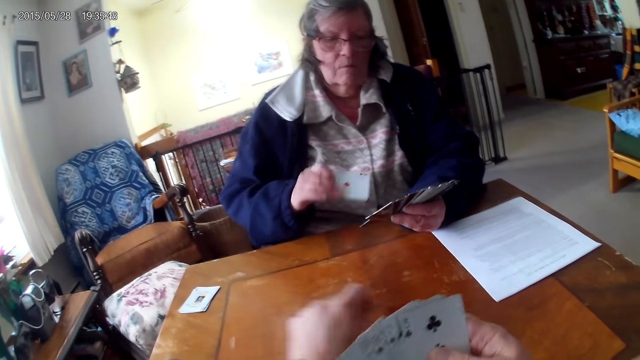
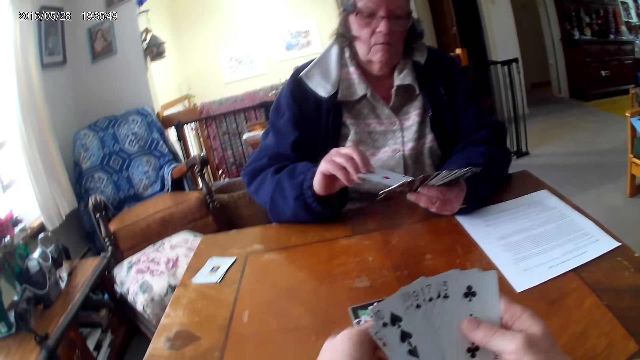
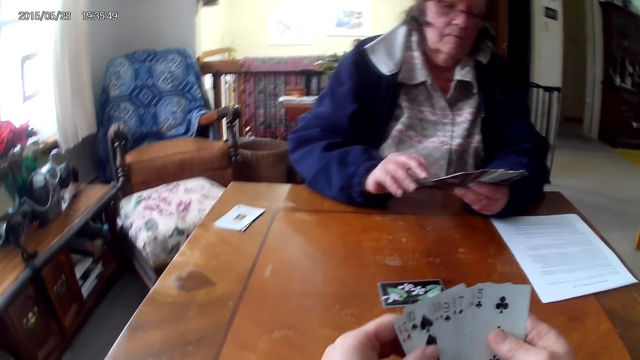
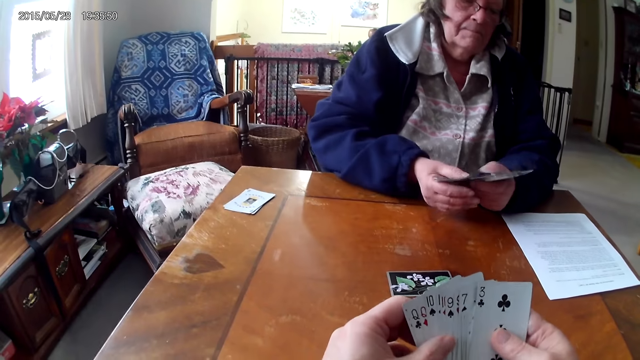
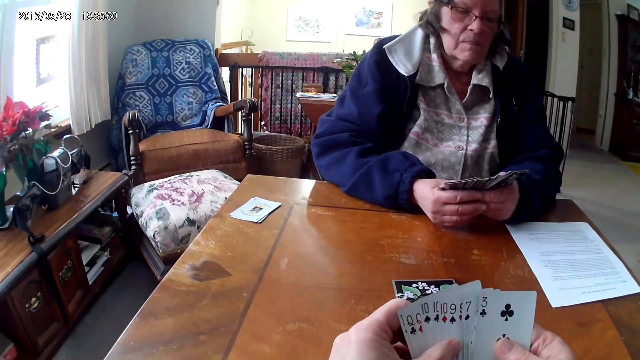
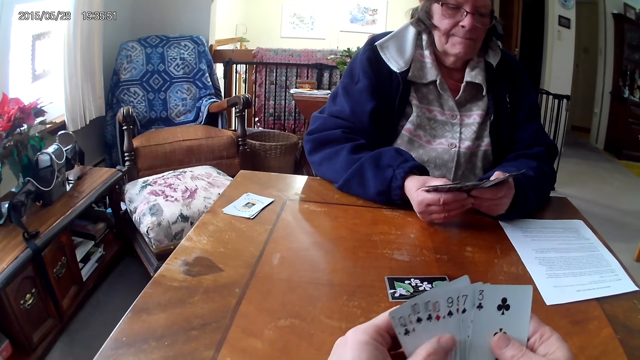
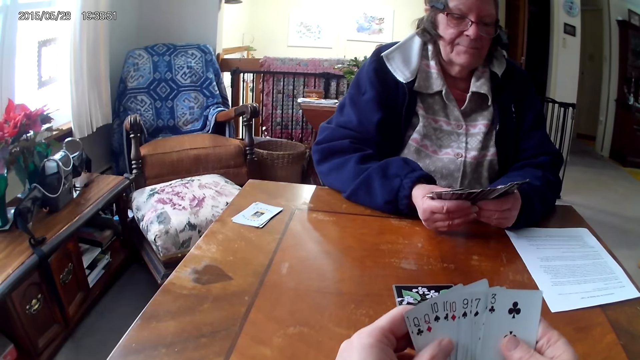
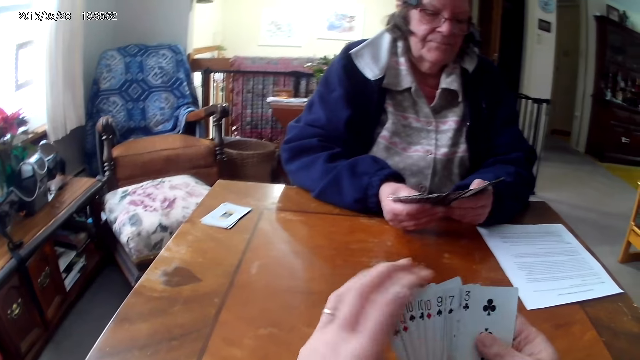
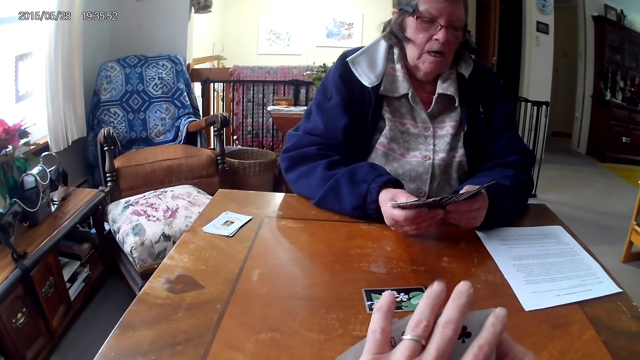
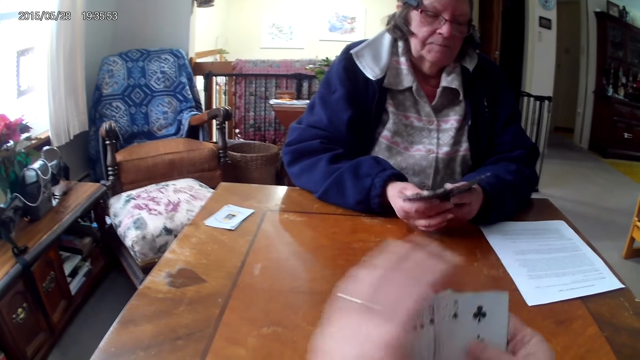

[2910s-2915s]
A woman picks a card from the table. The camera wearer puts a card on the table.

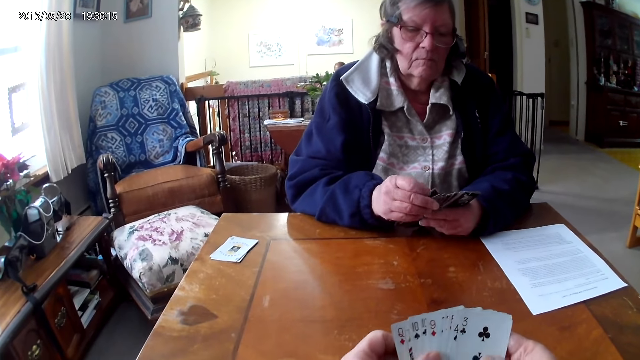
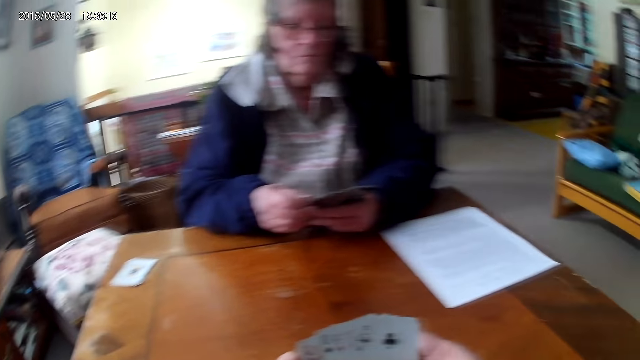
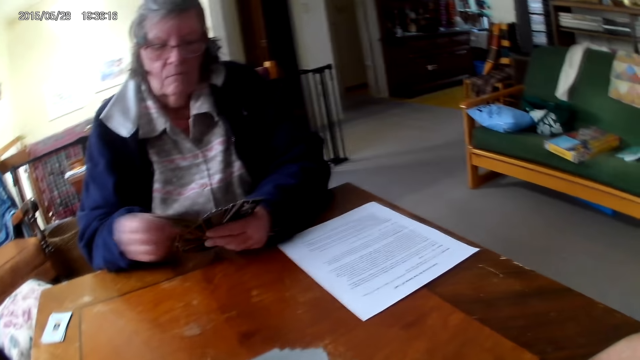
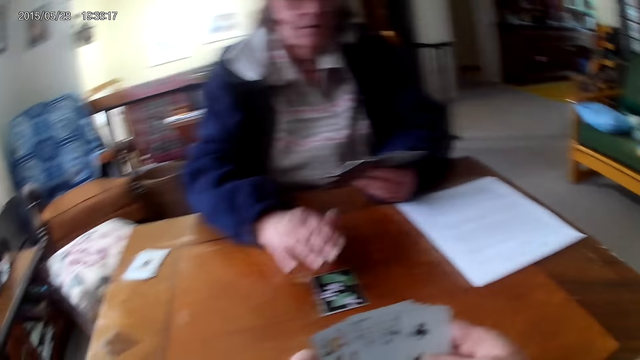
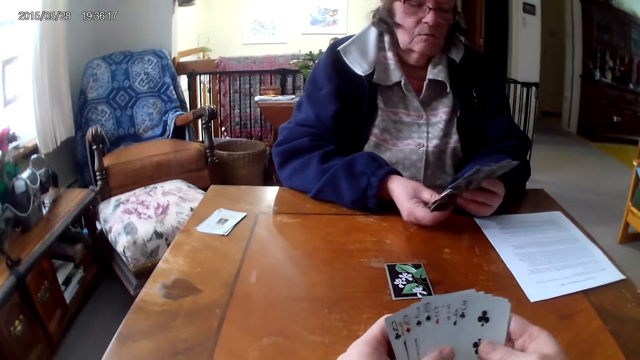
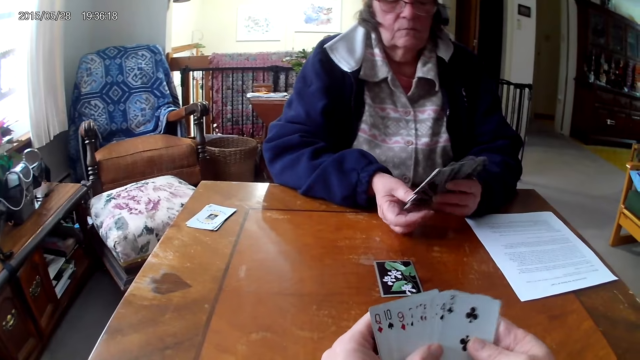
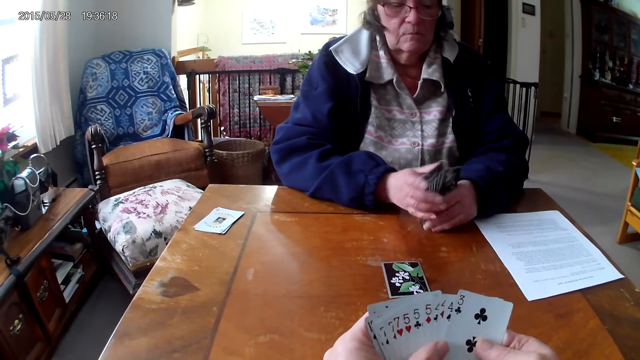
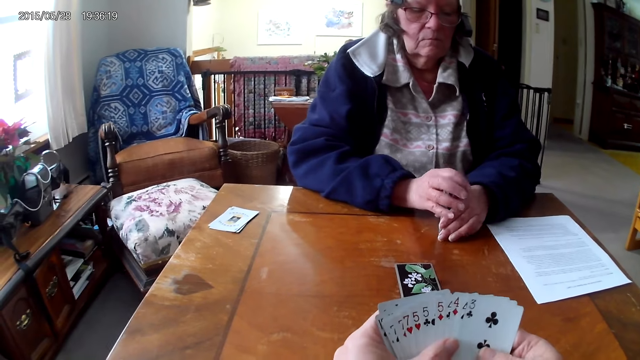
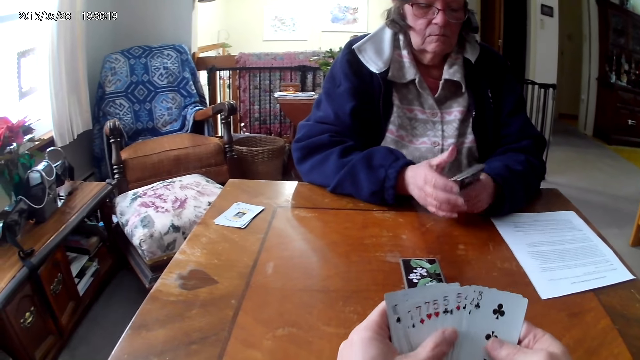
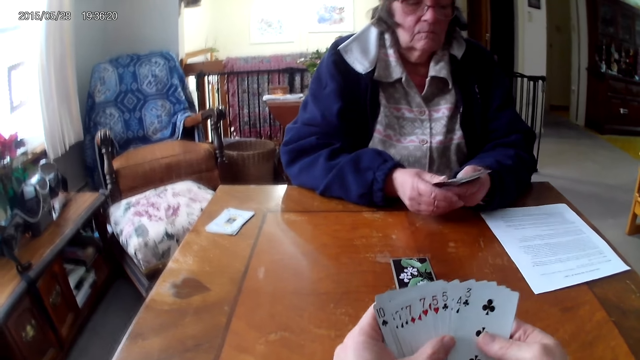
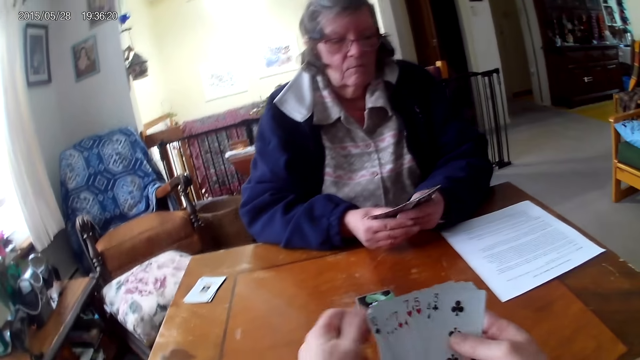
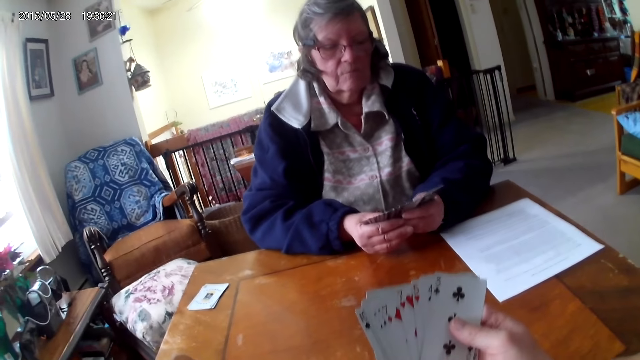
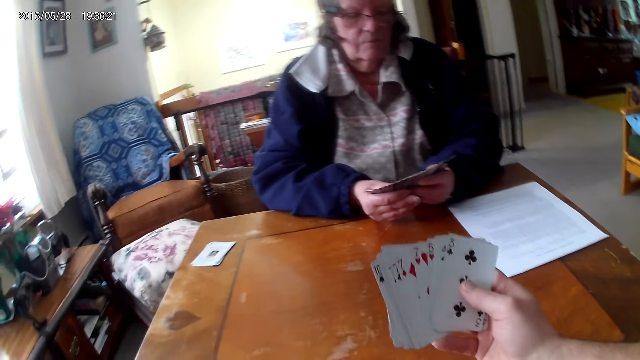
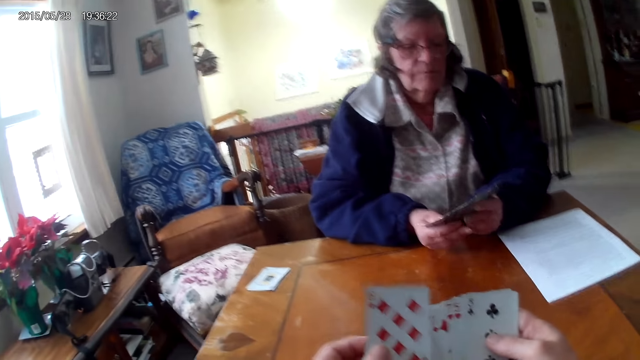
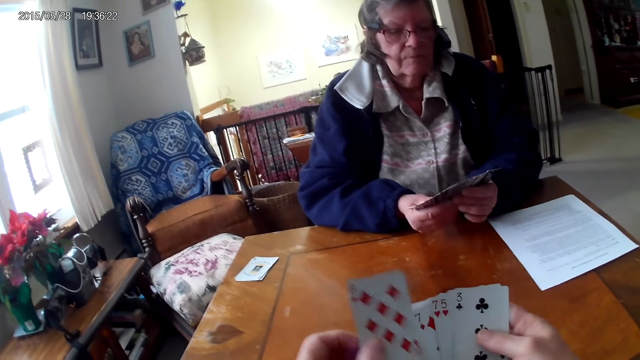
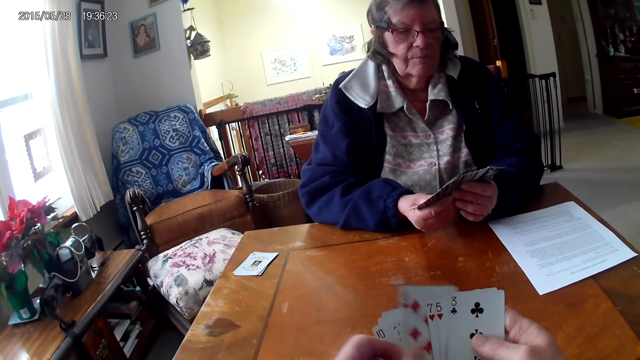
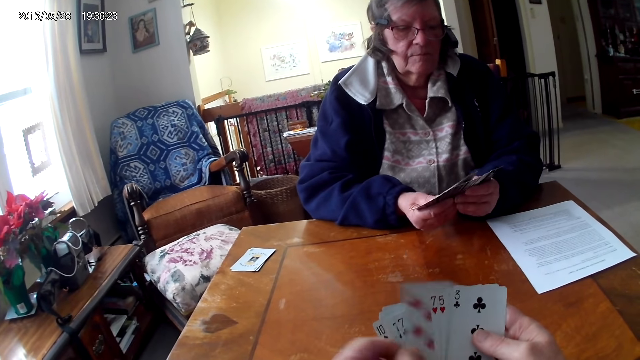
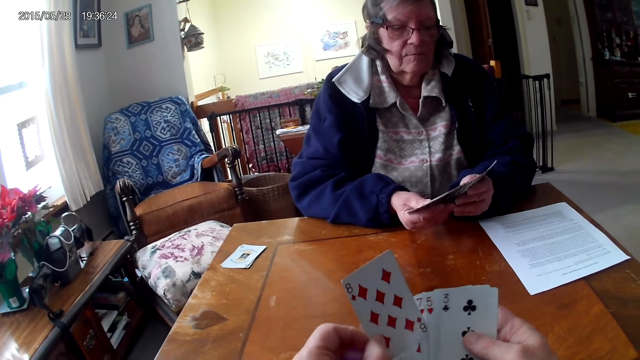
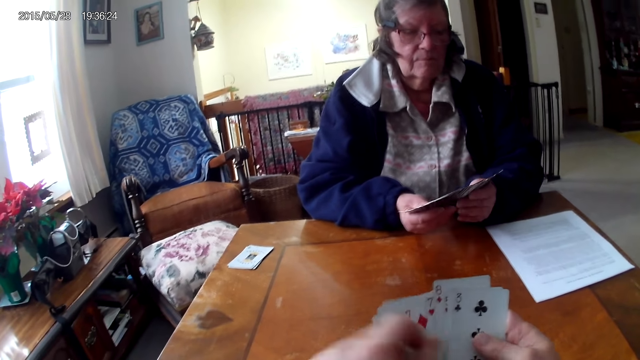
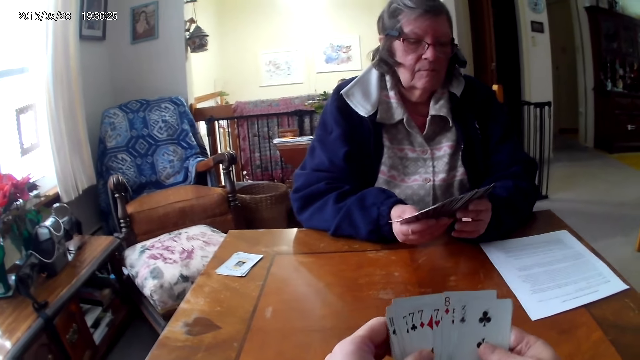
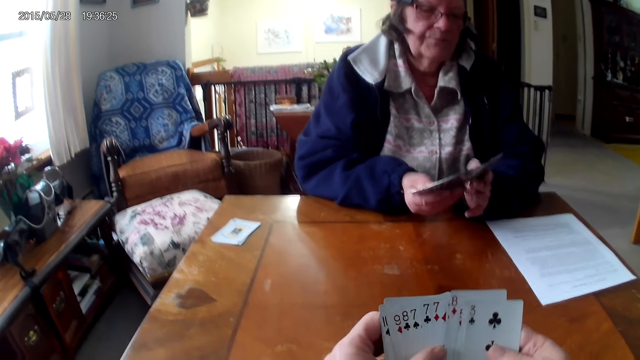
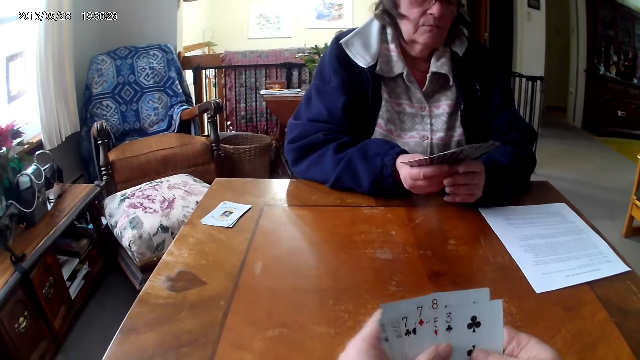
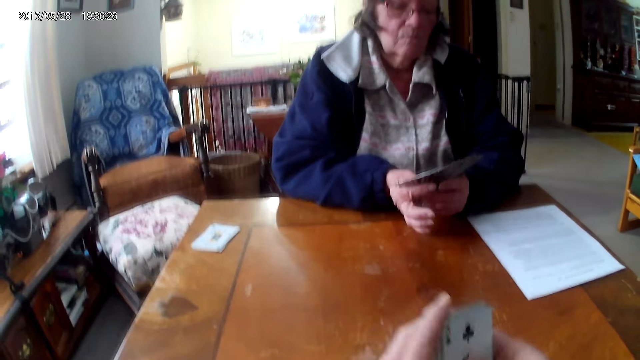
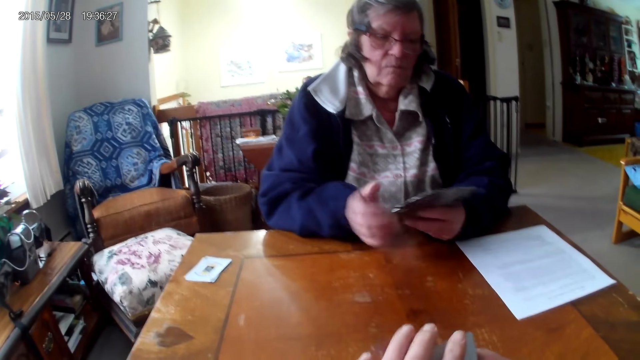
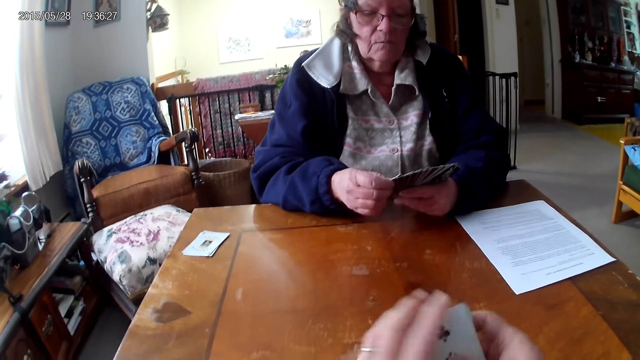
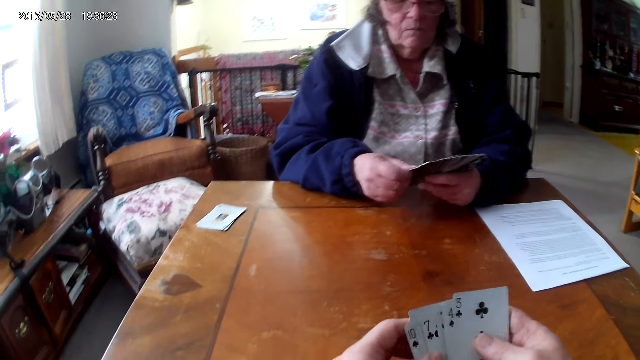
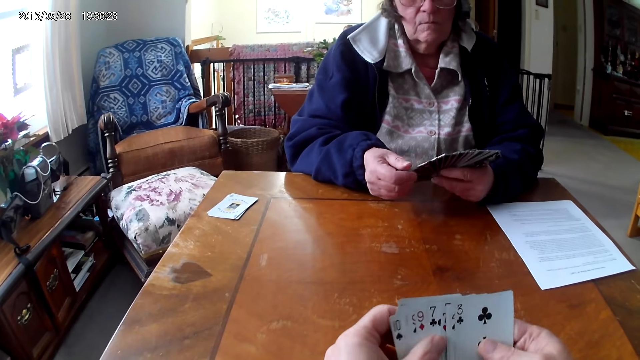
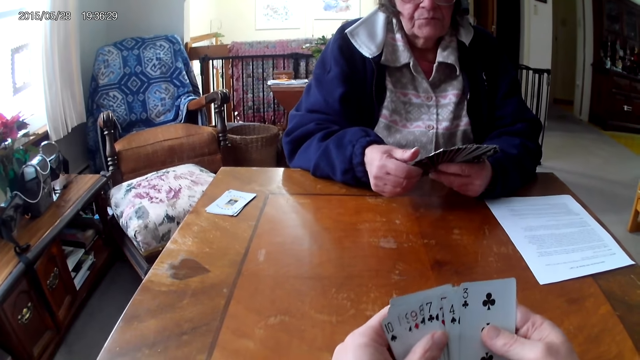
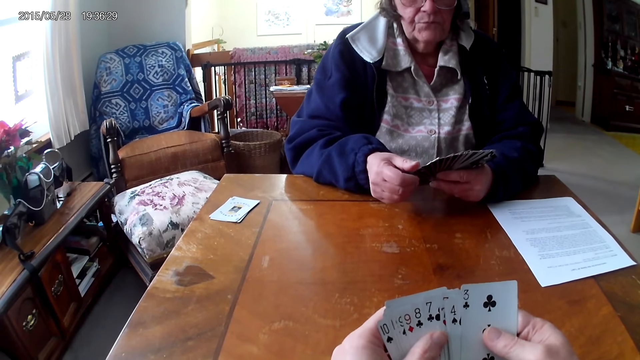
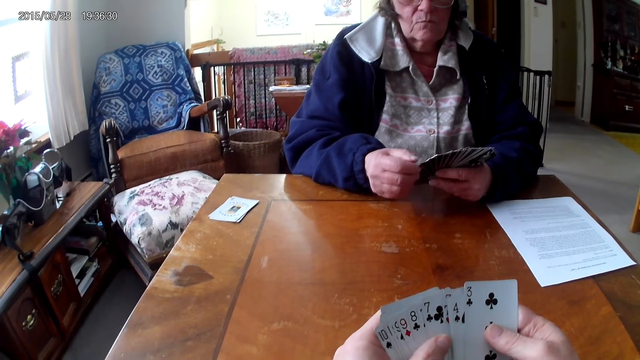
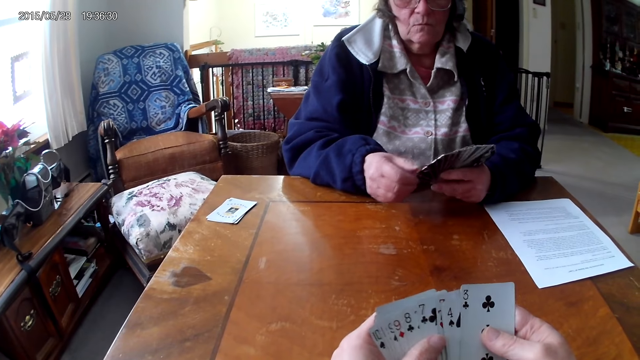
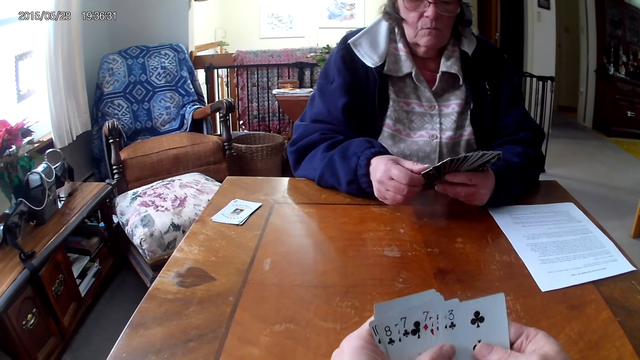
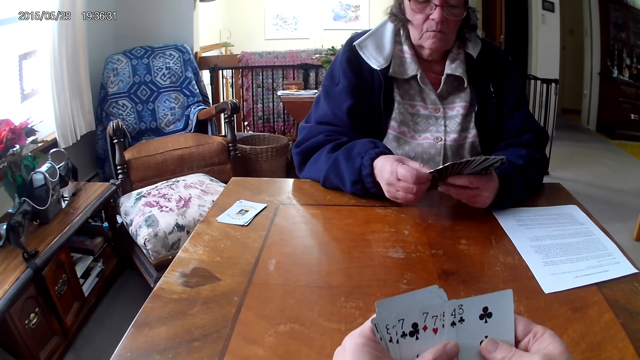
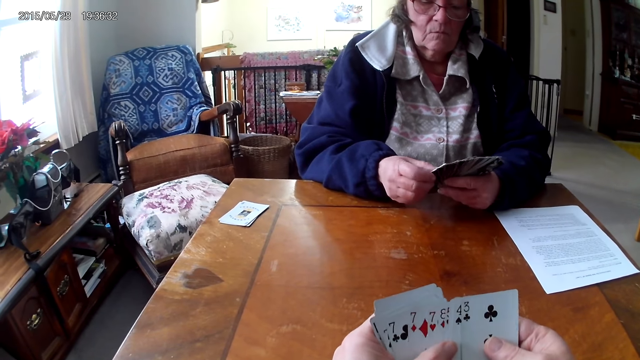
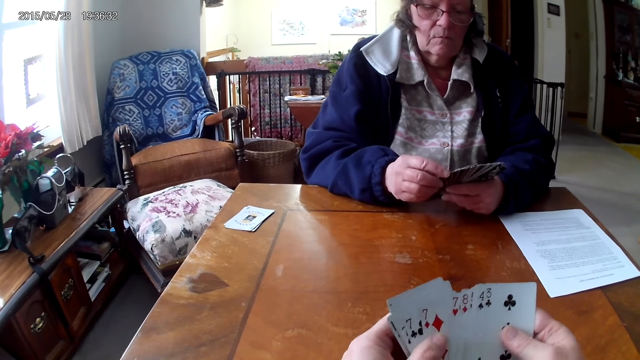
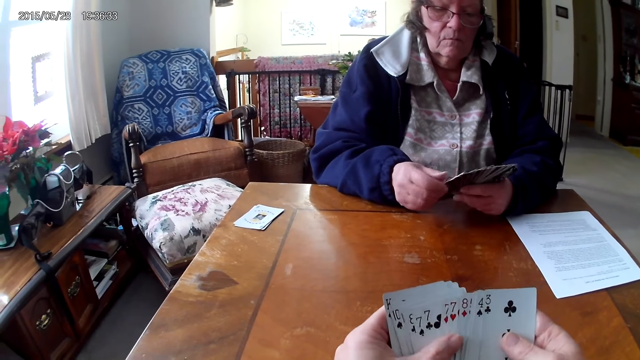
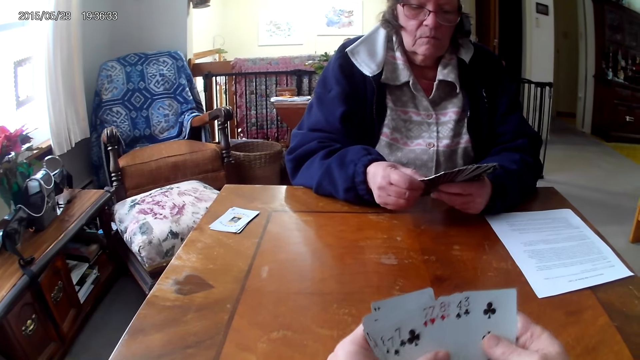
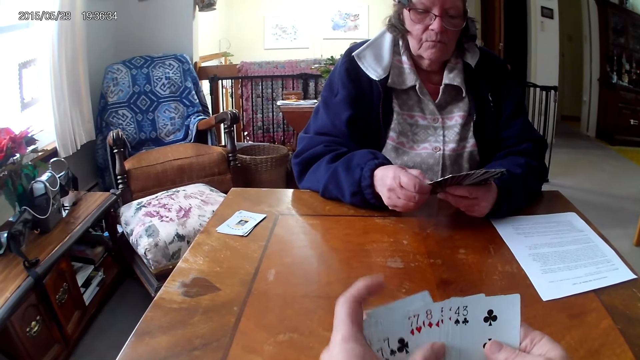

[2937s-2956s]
A woman puts the card on the table. The camera wearer picks the card from the table. They arrange the cards.
